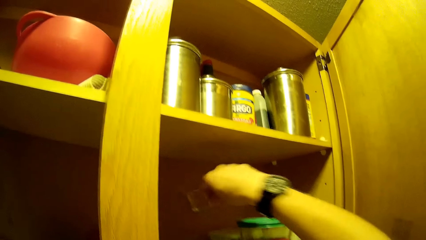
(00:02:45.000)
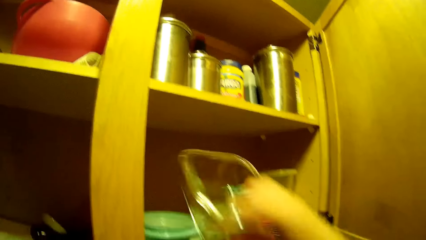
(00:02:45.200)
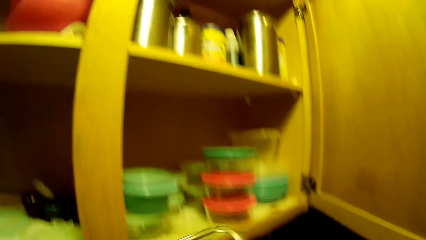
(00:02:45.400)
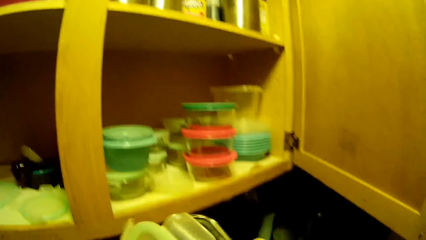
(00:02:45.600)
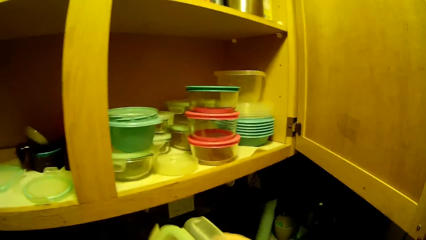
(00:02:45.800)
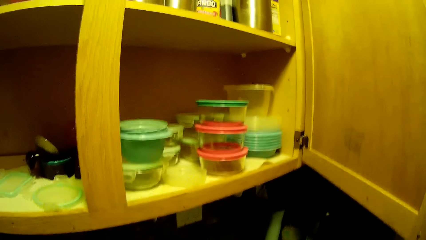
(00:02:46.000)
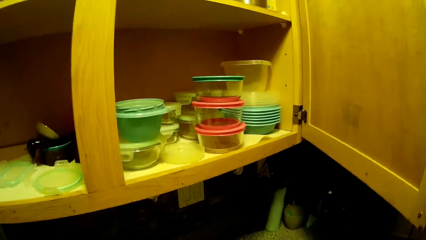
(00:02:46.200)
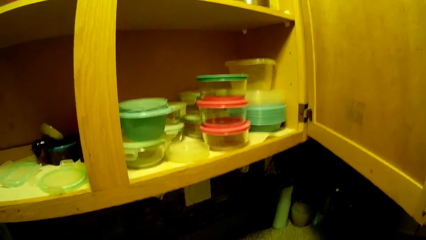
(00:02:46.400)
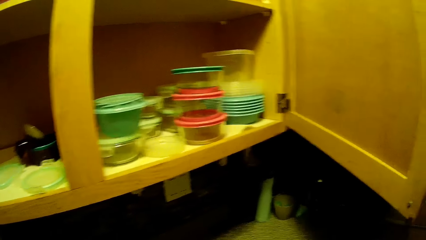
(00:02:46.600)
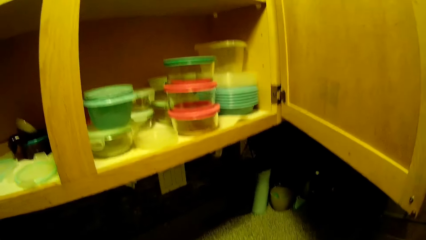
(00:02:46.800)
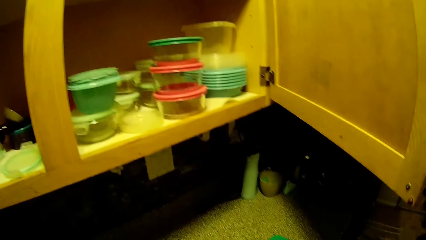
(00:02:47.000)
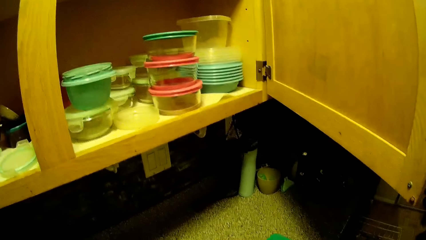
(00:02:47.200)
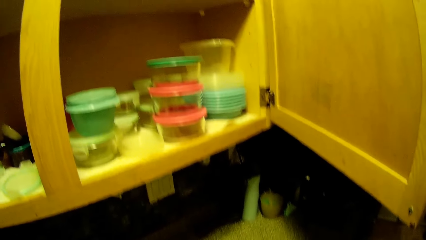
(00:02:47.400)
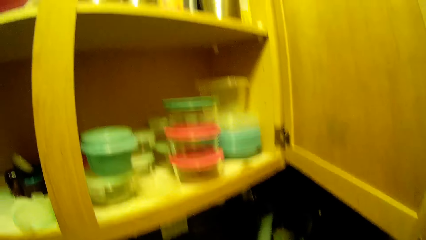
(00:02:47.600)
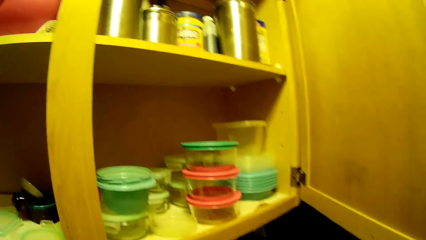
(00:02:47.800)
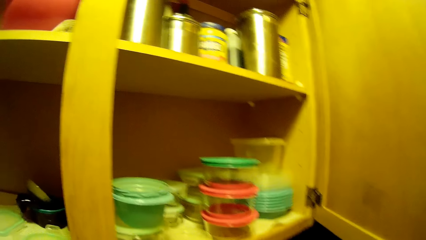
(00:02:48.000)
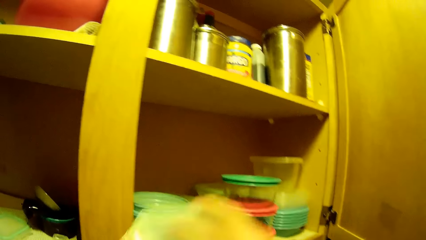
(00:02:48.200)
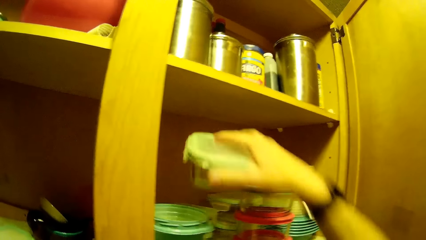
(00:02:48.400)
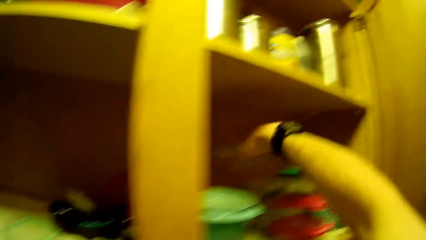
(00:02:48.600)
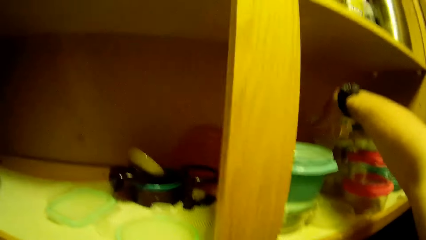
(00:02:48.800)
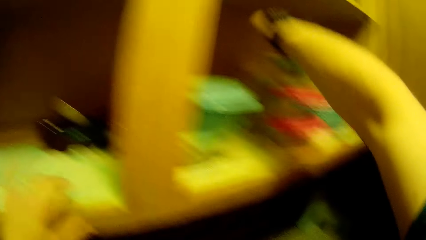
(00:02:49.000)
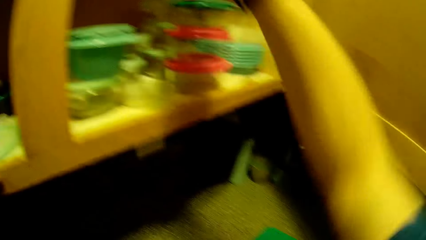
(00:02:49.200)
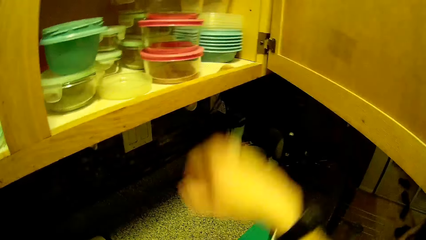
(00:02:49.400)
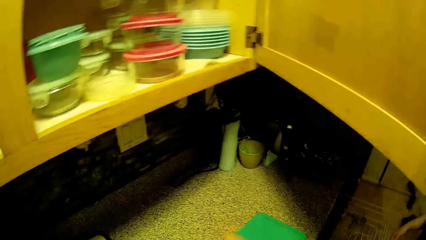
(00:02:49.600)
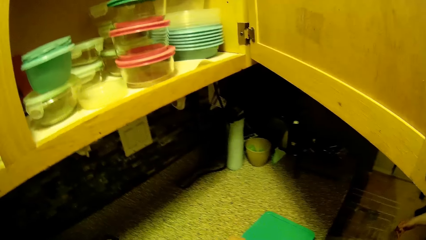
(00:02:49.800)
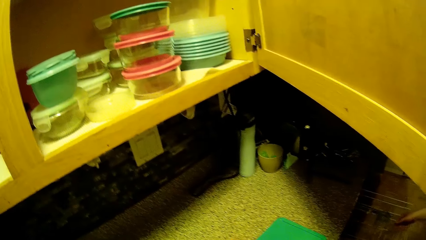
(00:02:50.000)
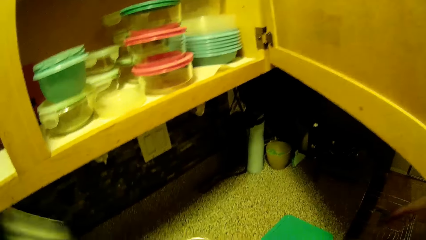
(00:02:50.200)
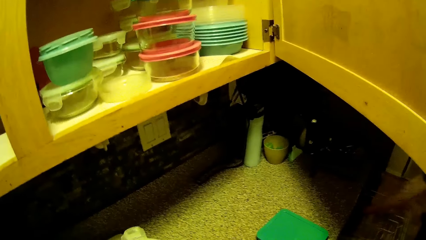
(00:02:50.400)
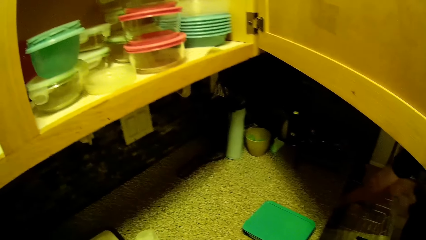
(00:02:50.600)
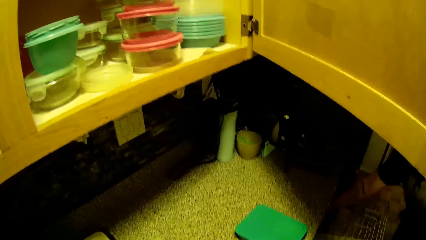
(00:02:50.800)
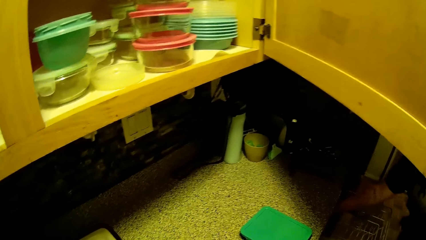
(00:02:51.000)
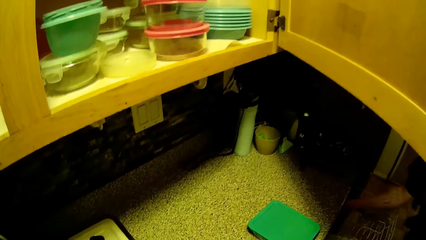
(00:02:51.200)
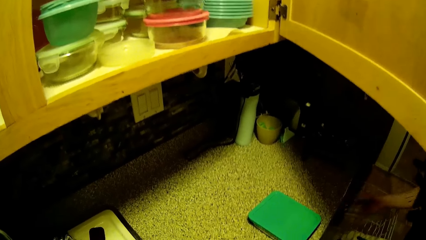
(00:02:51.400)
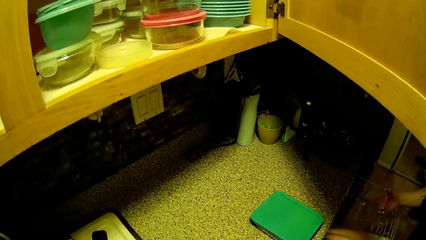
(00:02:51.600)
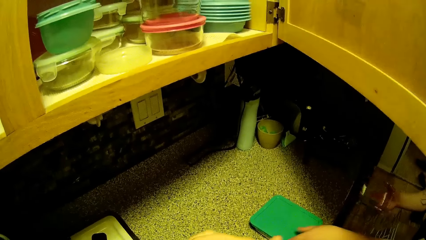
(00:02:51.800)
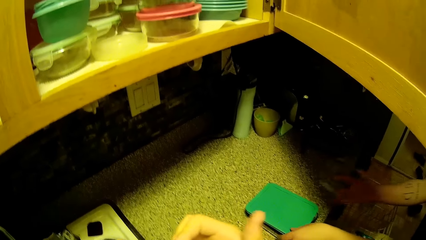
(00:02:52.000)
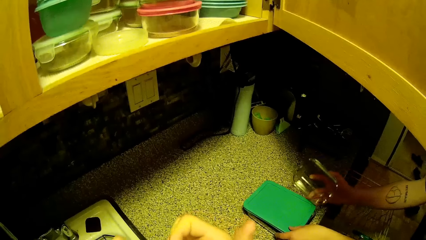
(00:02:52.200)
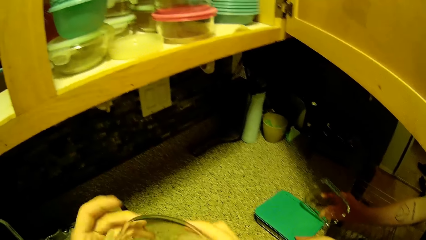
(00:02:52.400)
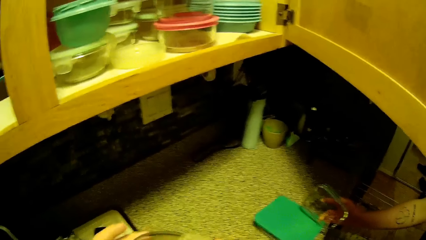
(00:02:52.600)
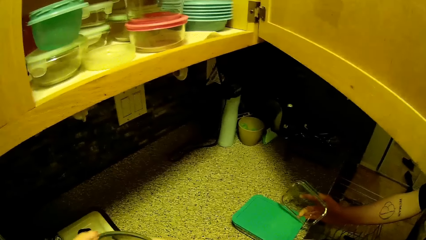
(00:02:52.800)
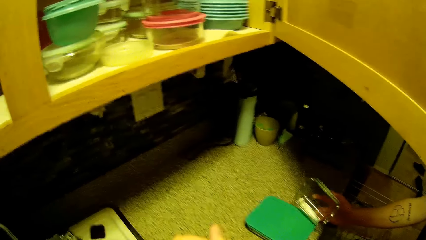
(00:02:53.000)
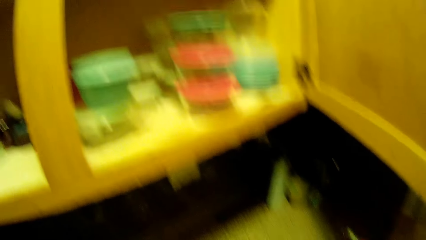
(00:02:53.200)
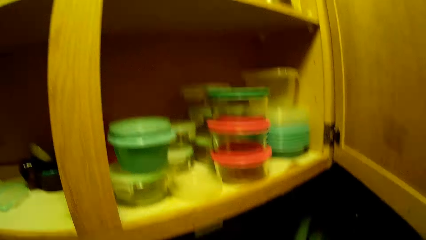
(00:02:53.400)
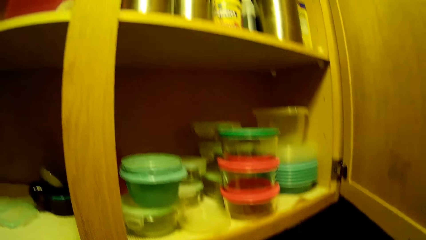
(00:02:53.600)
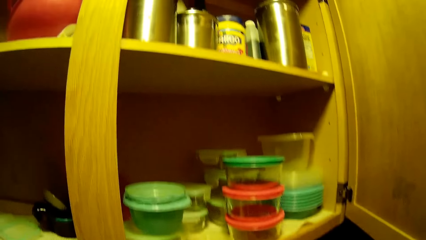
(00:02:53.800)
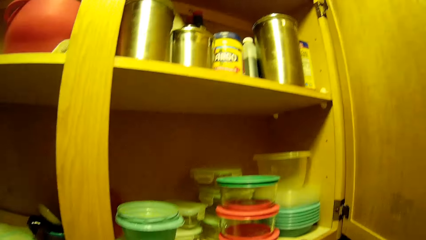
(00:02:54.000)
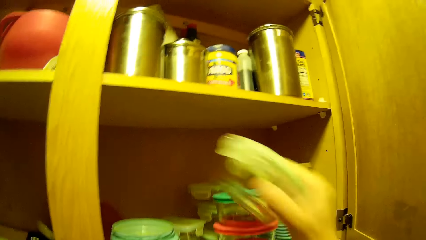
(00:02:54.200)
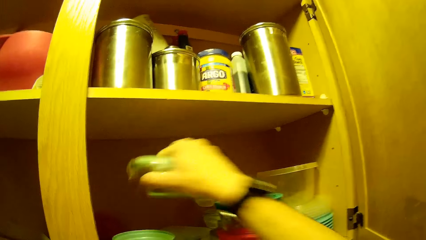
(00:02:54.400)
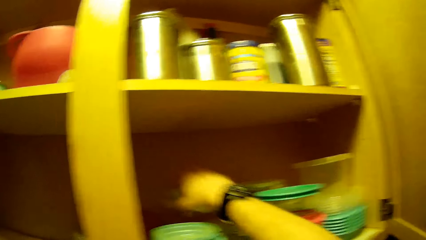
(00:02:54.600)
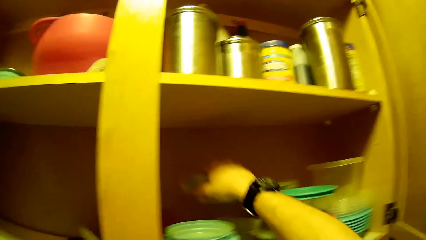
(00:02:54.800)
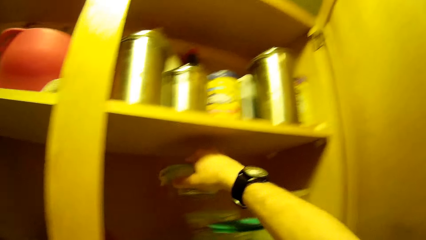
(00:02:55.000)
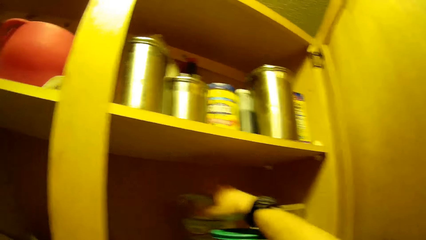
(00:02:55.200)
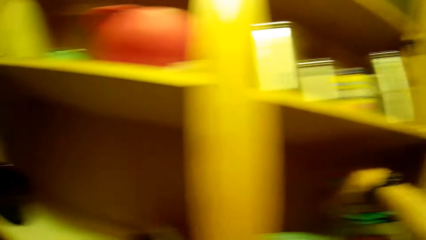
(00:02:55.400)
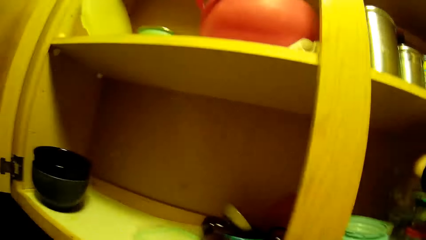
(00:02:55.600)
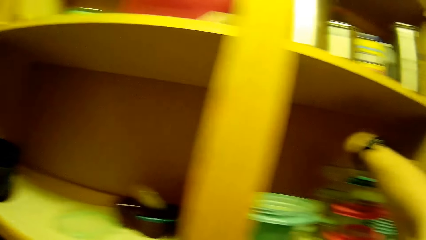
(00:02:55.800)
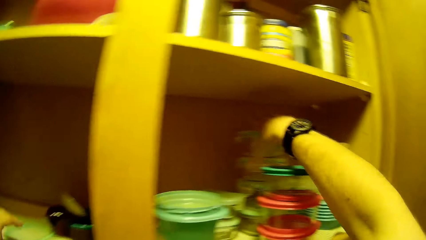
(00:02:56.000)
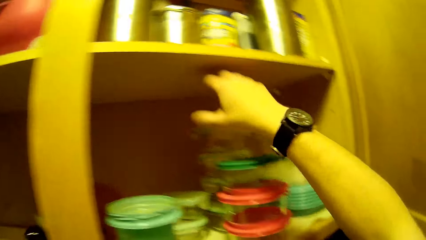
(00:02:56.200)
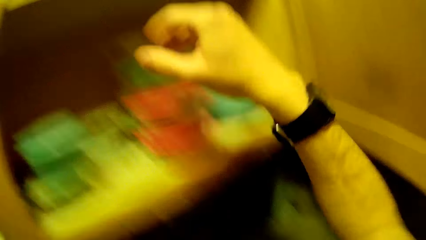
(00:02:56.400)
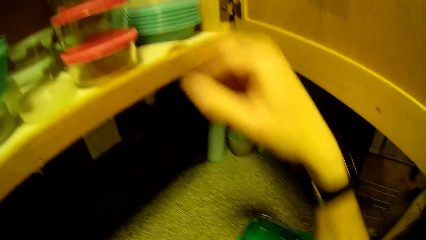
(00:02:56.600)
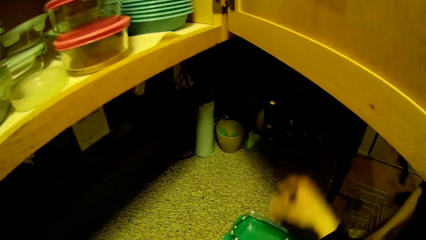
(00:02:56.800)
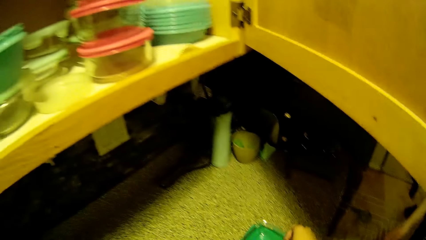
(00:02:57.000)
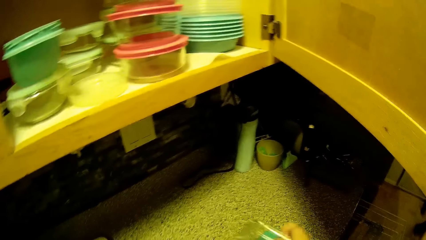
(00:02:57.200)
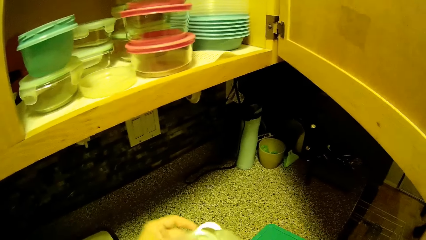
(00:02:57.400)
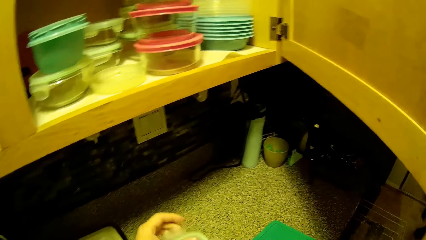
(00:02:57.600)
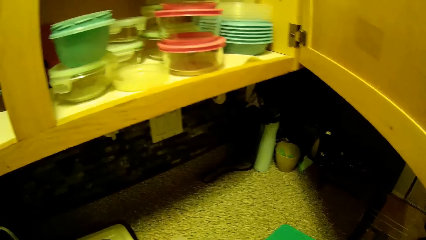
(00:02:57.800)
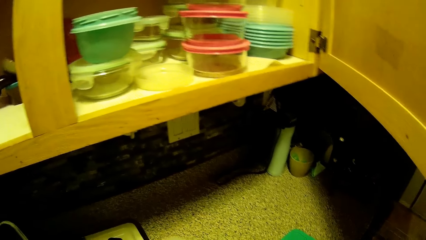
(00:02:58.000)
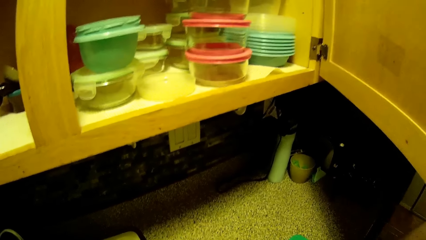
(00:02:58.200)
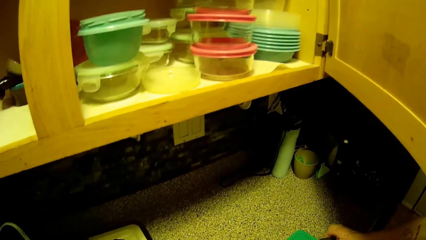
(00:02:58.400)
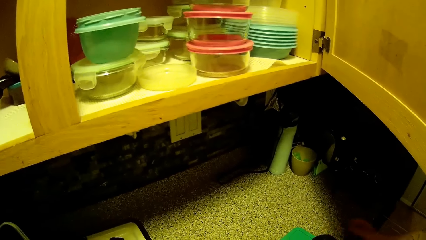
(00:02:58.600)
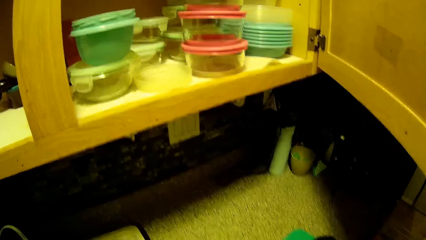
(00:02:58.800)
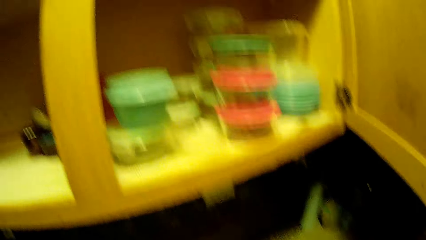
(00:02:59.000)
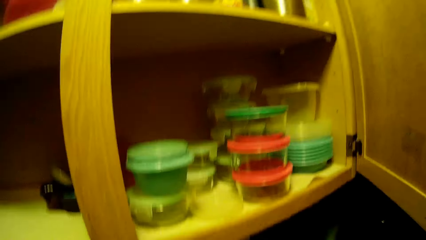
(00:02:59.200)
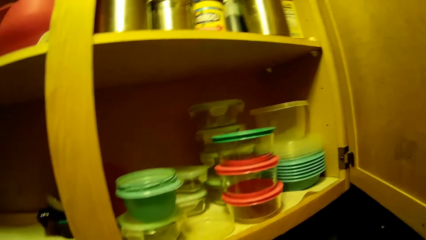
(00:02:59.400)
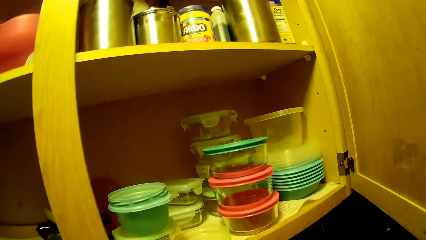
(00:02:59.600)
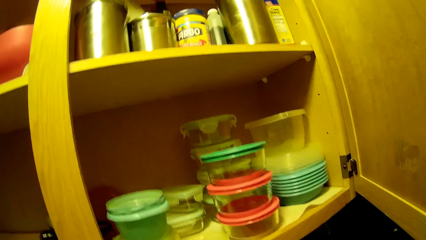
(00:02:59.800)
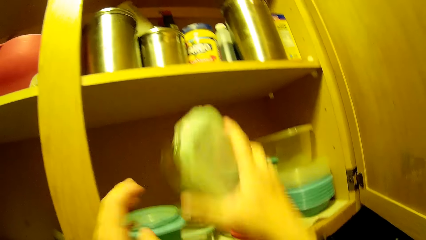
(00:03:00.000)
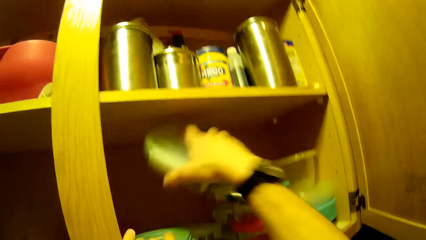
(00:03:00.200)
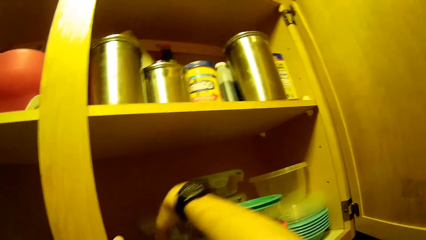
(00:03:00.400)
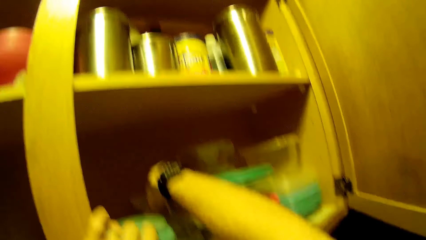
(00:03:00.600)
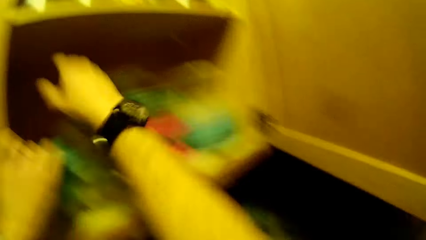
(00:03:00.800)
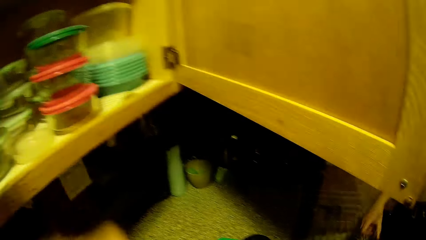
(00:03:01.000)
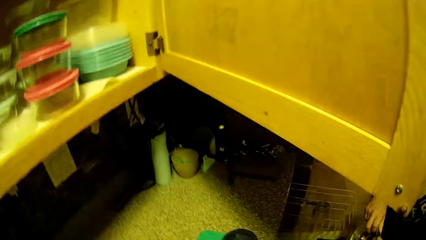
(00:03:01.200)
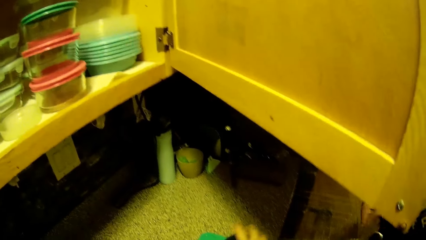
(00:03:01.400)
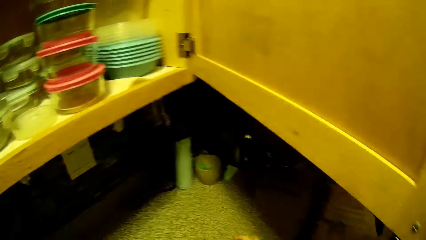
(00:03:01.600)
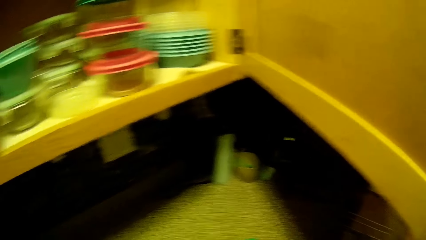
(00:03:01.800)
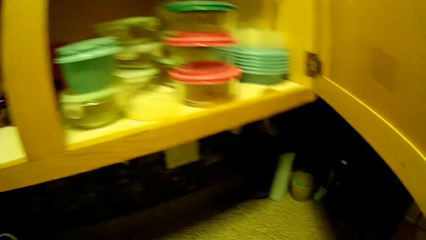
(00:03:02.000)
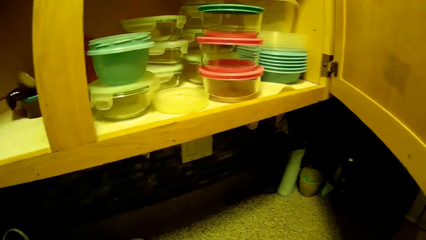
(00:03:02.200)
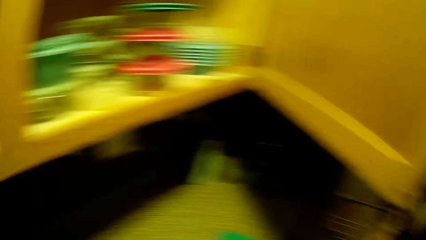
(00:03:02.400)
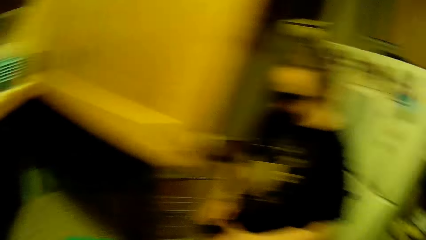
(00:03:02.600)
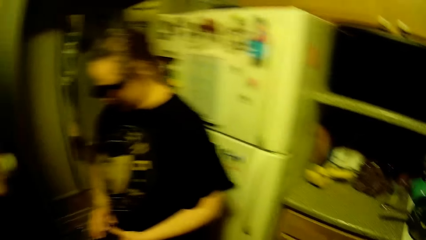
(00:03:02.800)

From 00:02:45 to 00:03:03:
The camera wearer picks up a tin. They place the tin on the cupboard. They move some plates from the cabinet top into the upper kitchen cabinet with both hands. The woman moves some plates from the dish drainer to the counter top with her right hand. She holds a glass. The camera wearer places a glass. They place the tin.
